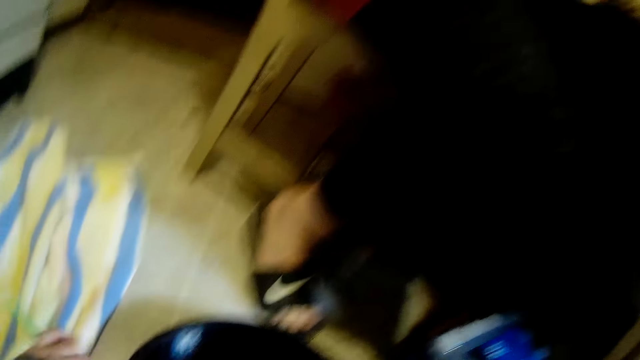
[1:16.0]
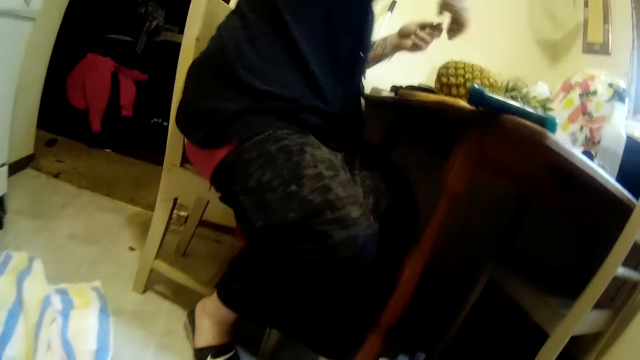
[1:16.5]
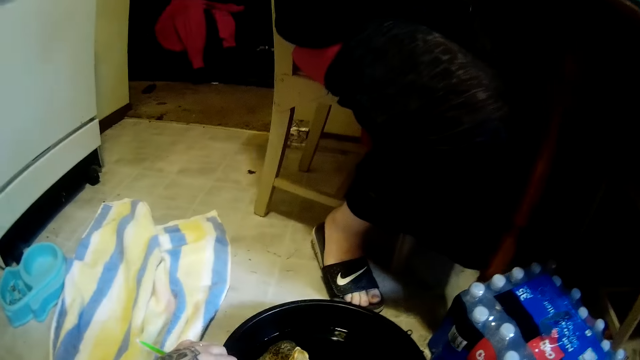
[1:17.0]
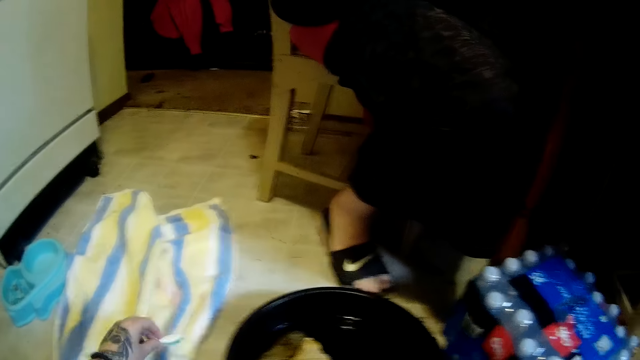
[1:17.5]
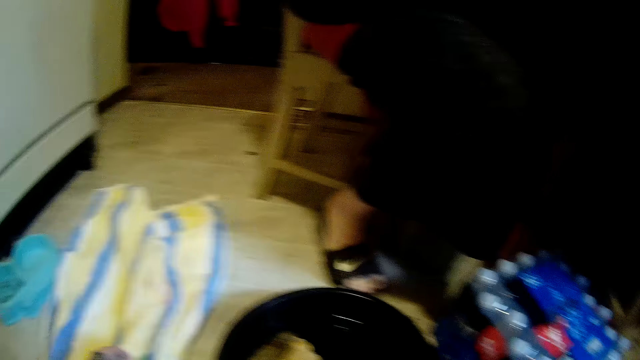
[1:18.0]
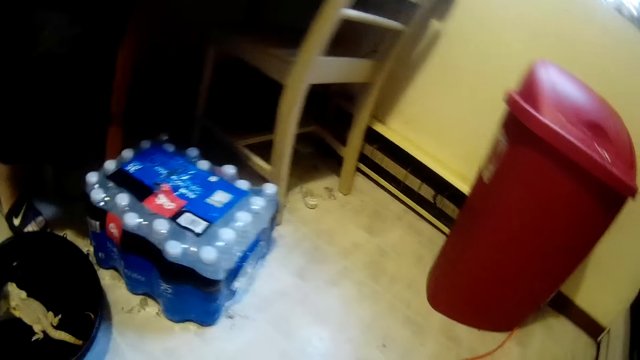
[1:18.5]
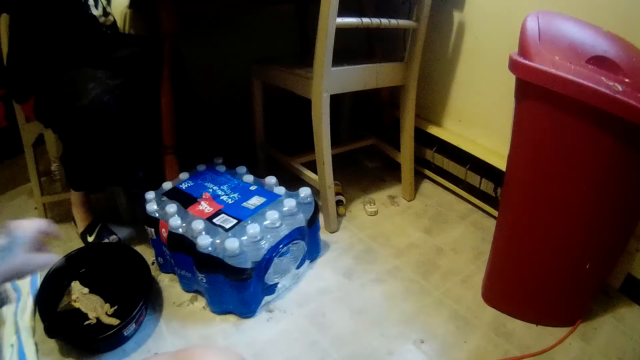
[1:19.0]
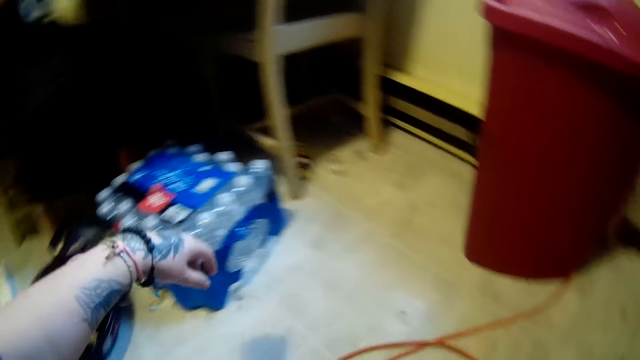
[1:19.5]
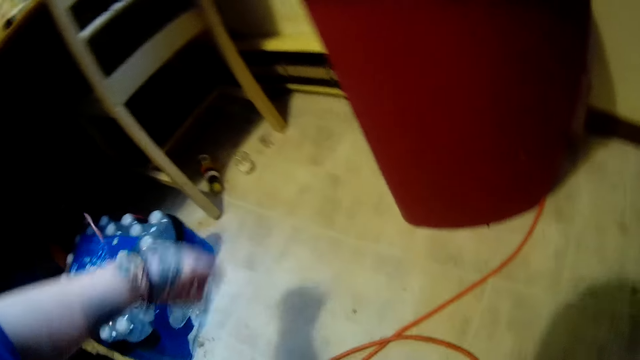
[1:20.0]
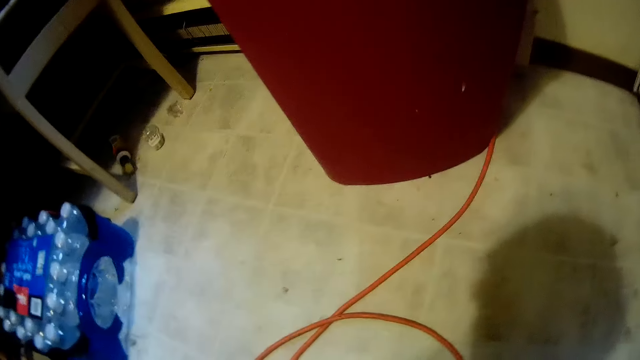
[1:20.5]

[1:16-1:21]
The camera wearer drops the toothbrush on the towel with her left hand. She looks around the room.

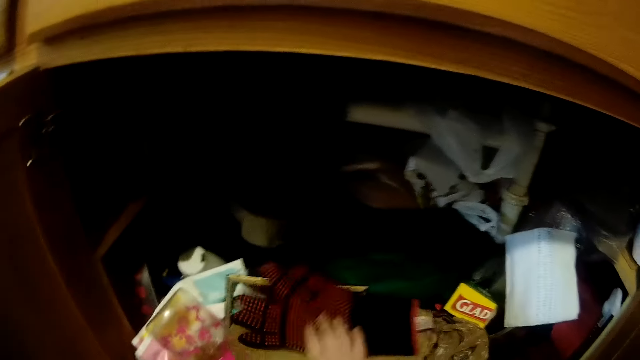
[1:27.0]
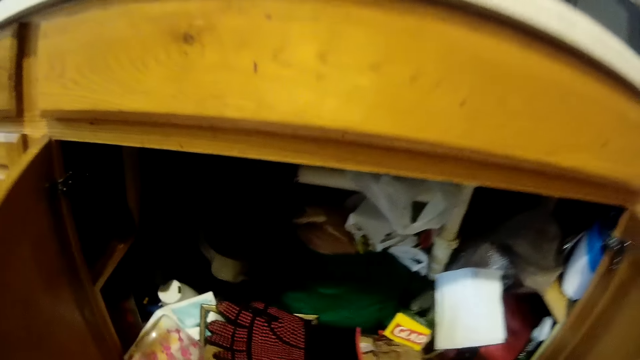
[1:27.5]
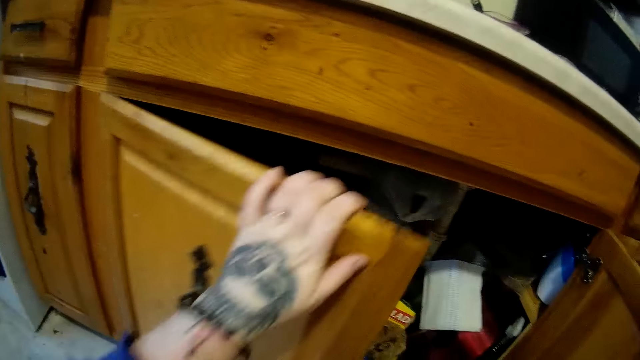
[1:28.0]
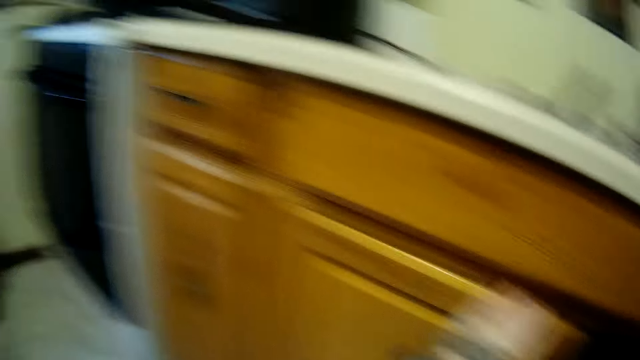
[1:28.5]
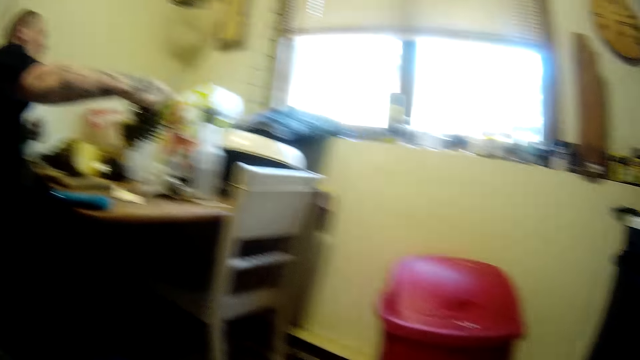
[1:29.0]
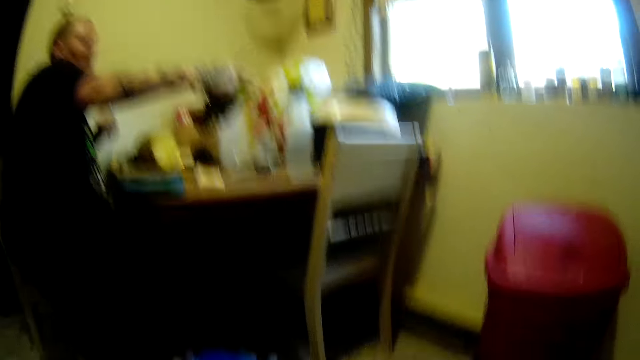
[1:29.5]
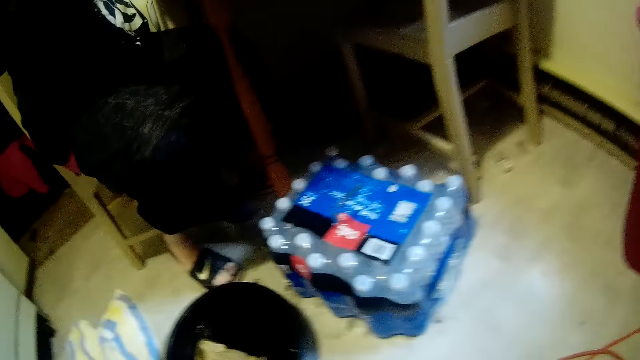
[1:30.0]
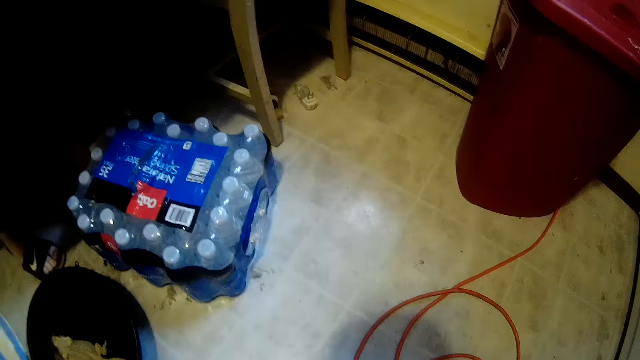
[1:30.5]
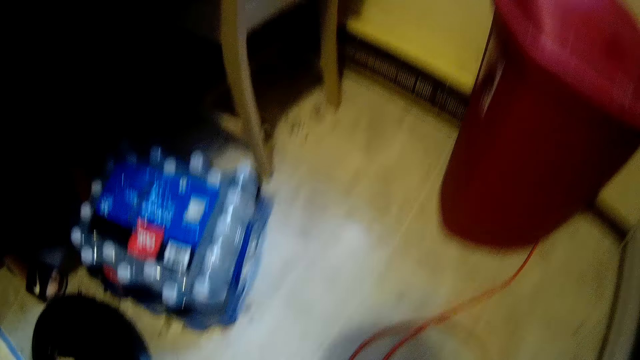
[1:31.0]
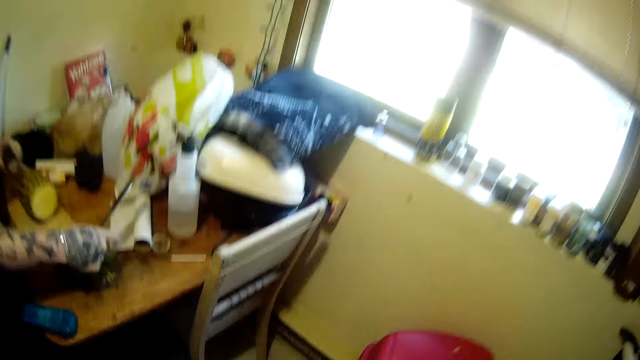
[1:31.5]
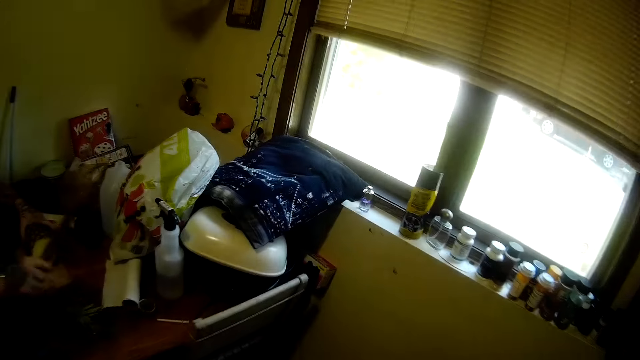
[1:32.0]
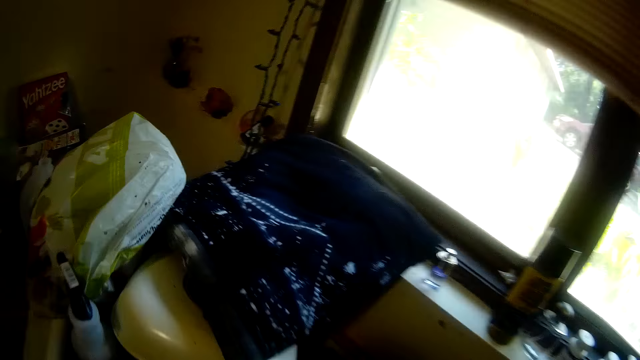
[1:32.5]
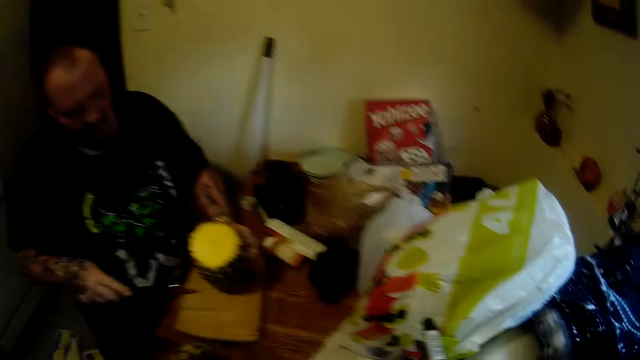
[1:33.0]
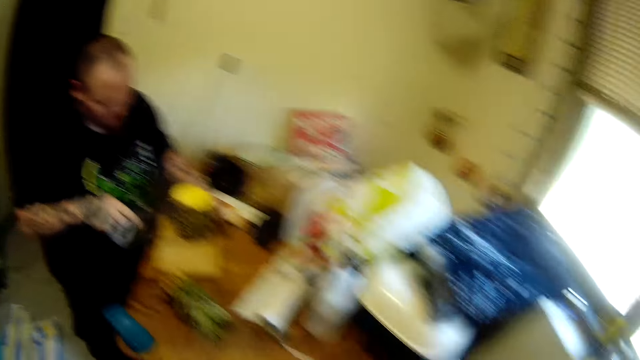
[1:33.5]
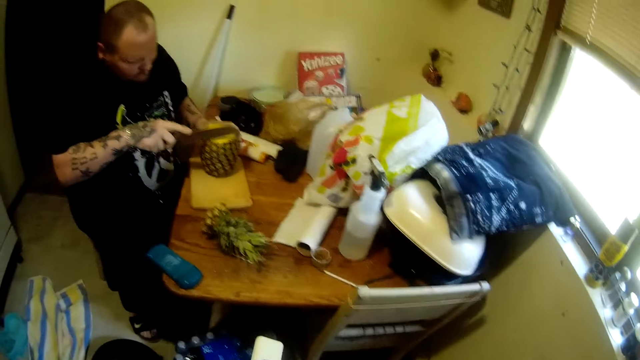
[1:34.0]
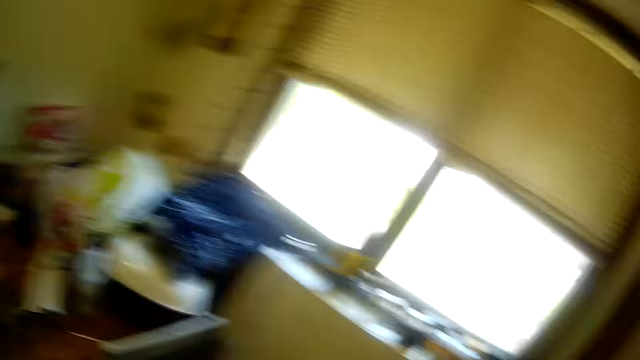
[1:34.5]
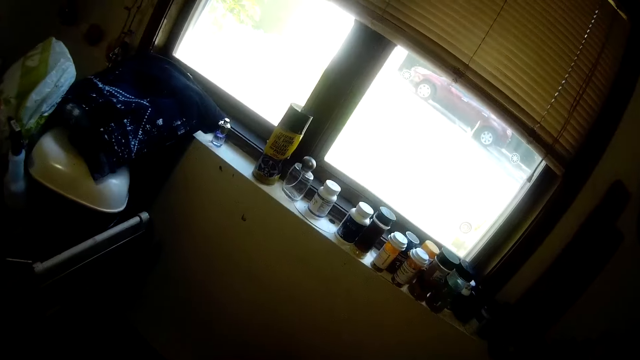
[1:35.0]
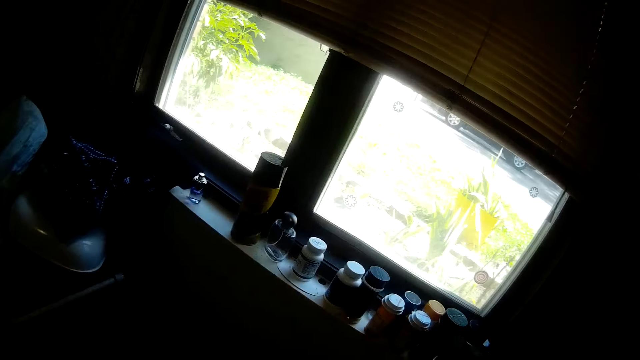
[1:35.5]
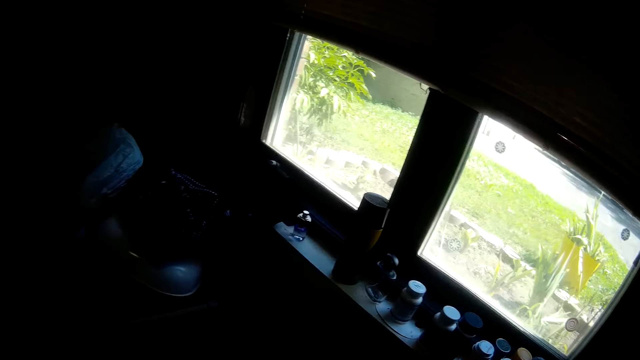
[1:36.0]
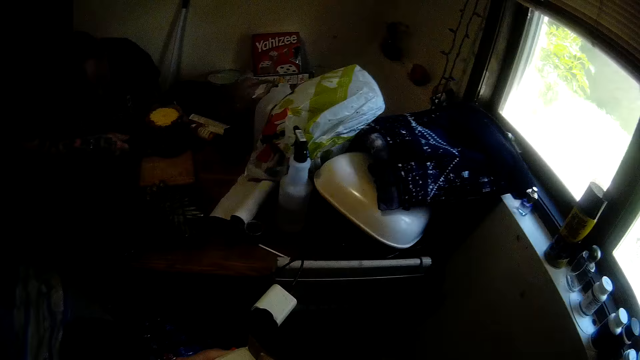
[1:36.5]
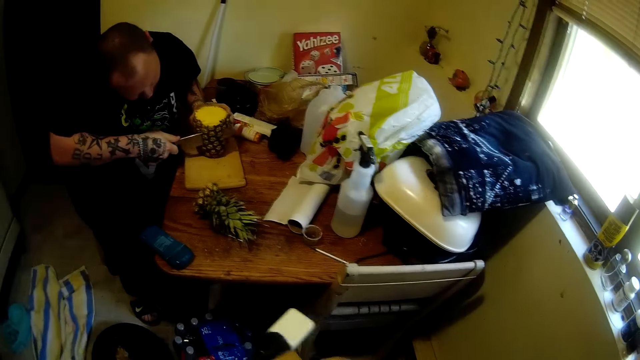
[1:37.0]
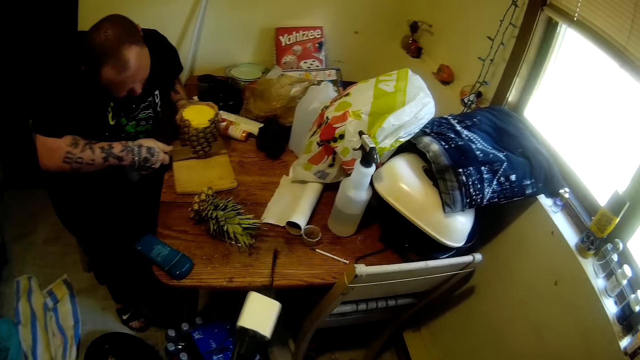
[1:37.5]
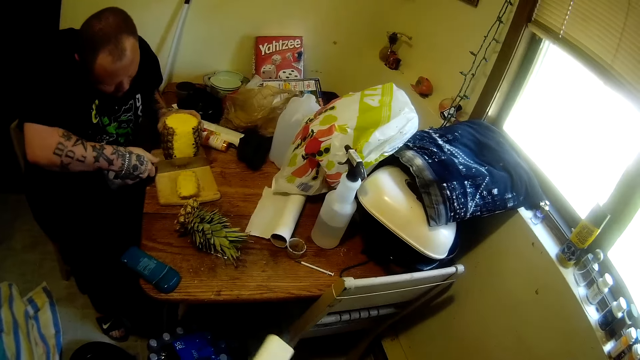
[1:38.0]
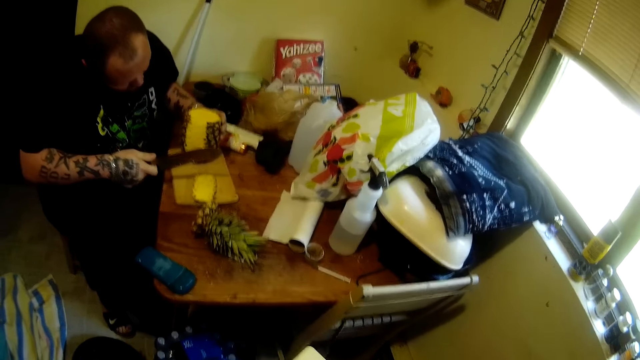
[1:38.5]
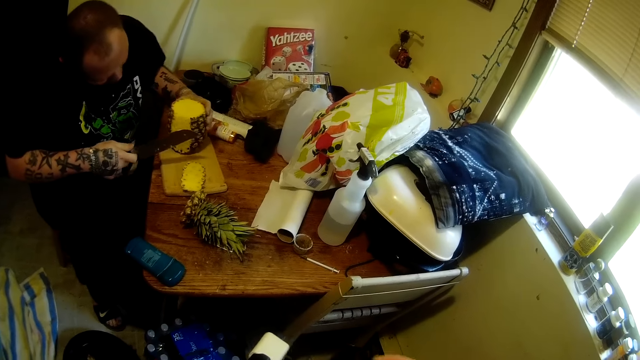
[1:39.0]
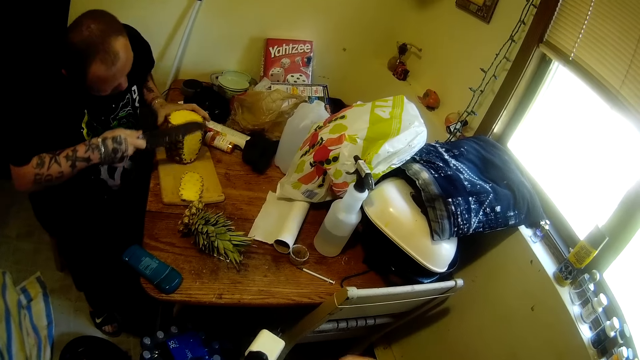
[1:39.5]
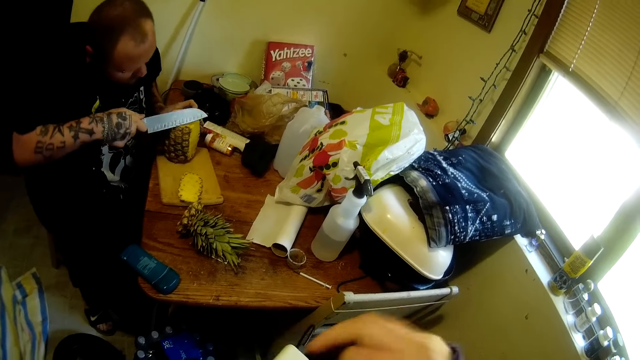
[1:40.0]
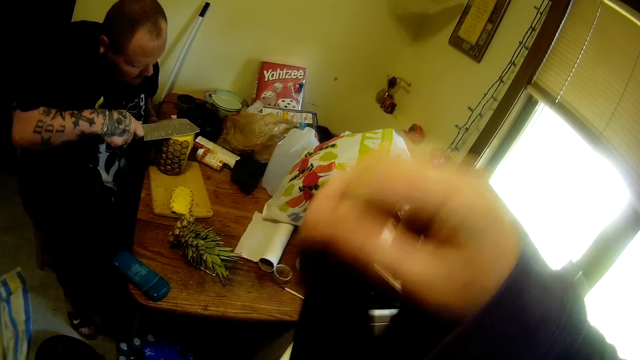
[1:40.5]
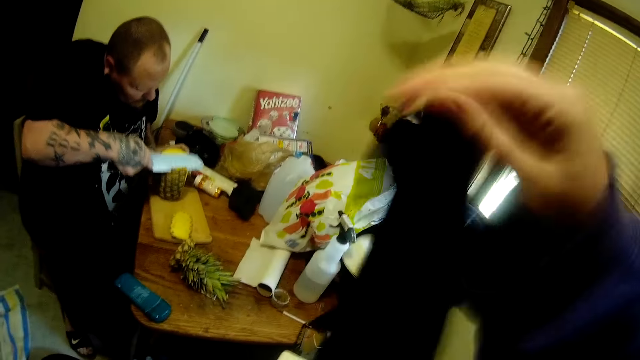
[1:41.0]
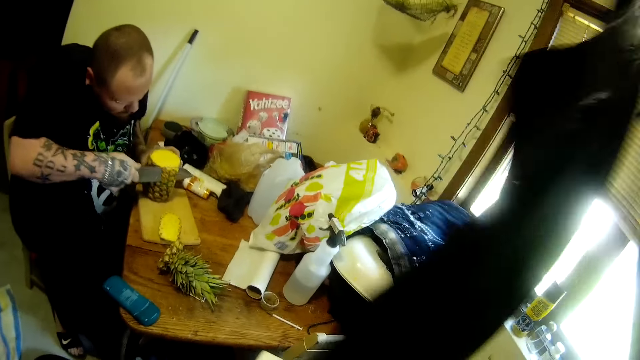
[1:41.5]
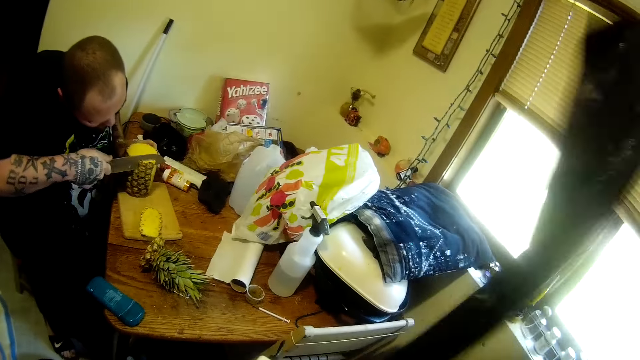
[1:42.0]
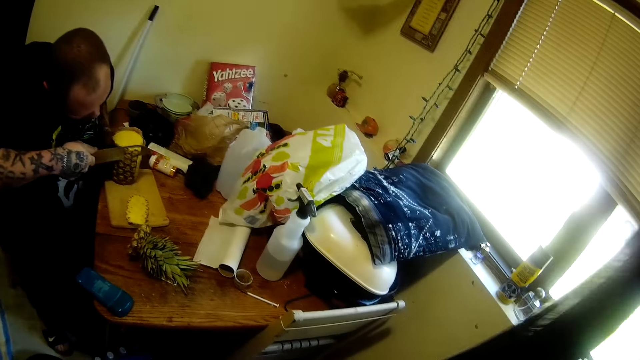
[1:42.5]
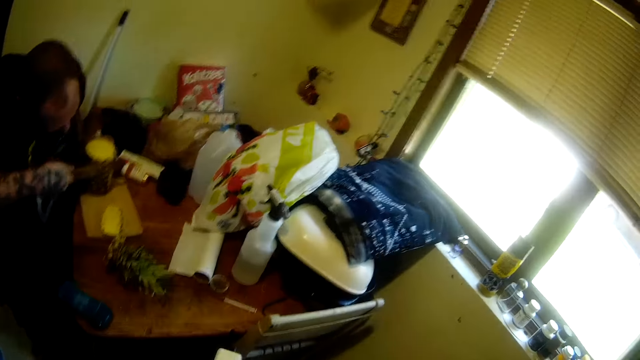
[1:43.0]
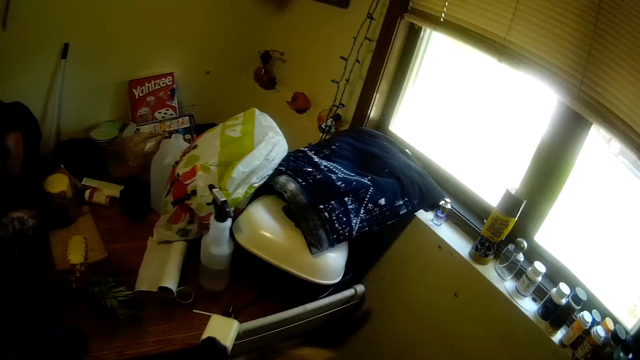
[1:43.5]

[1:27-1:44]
The camera wearer closes the cupboard with her left hand. She looks around. A man holds a fruit crown with his right hand. The camera wearer stands up. The man holds a knife with his right hand and holds a pineapple on a table with his left hand. The man cuts the pineapple. The camera wearer holds a toothbrush adaptor with her left hand. She looks around. Another man slices the pineapple on the table with both hands. The camera wearer removes gallon trash bags from a pack of trash bags with her right hand.
